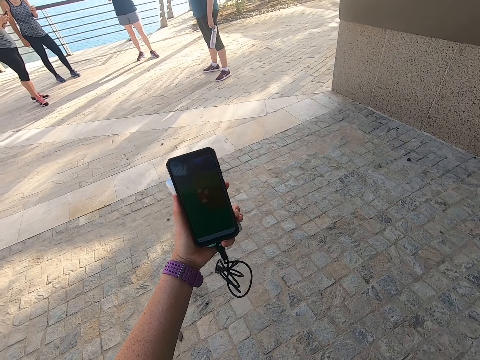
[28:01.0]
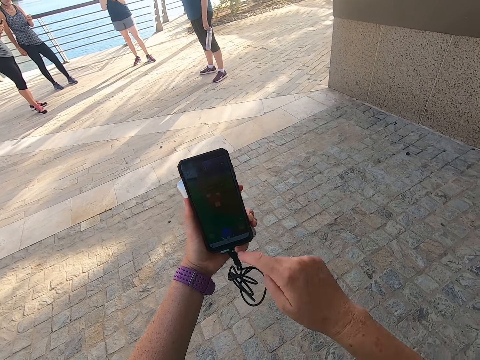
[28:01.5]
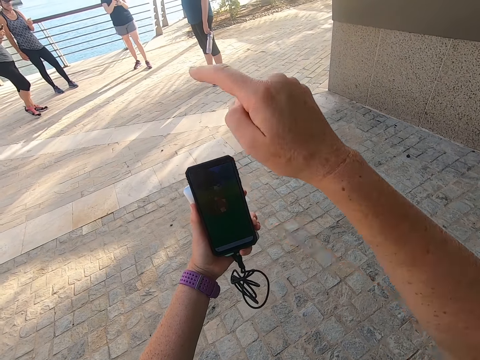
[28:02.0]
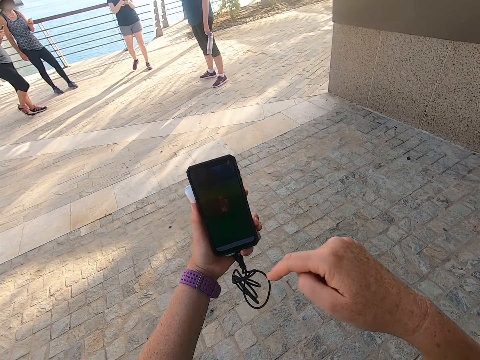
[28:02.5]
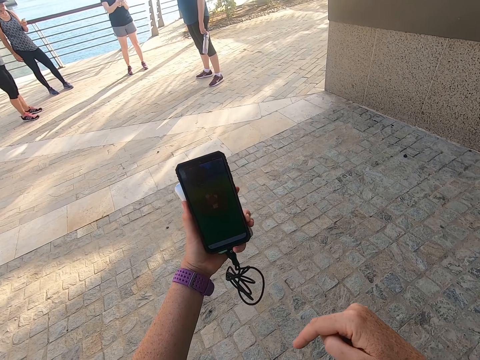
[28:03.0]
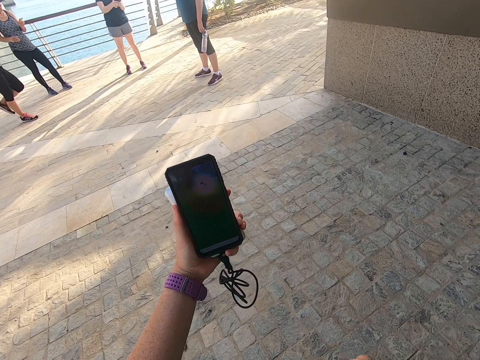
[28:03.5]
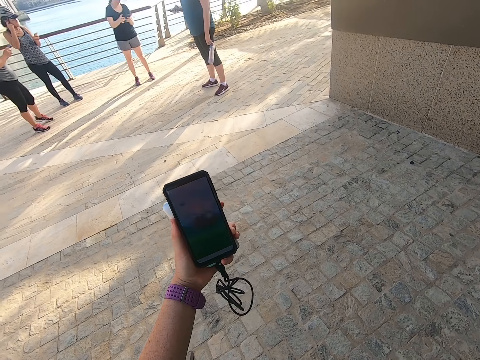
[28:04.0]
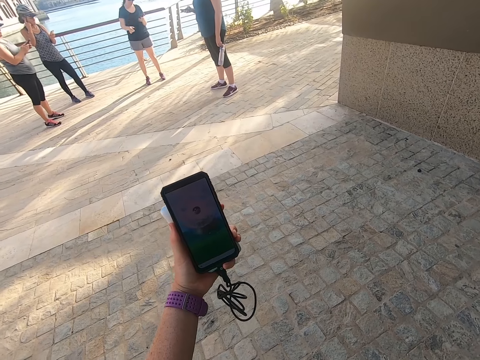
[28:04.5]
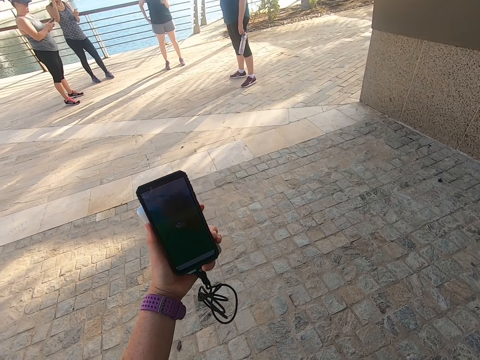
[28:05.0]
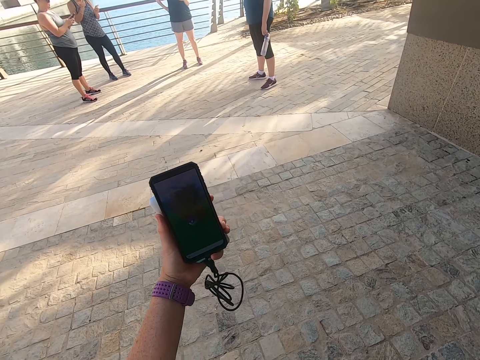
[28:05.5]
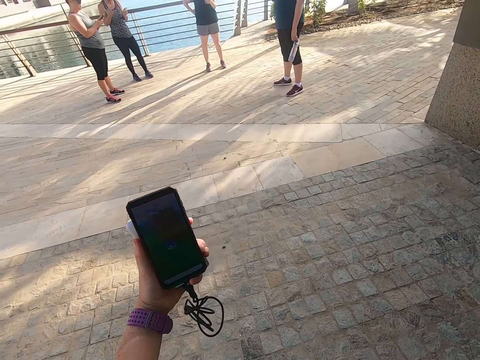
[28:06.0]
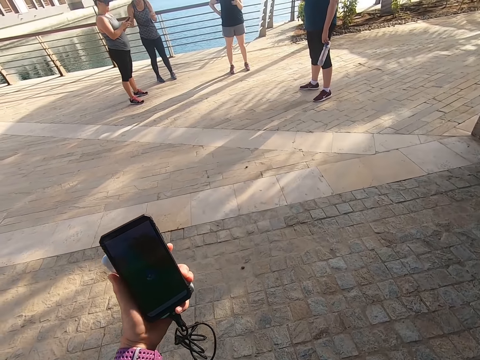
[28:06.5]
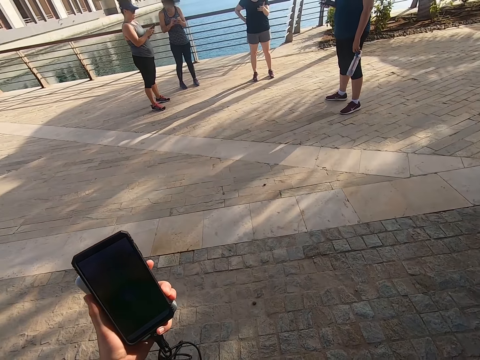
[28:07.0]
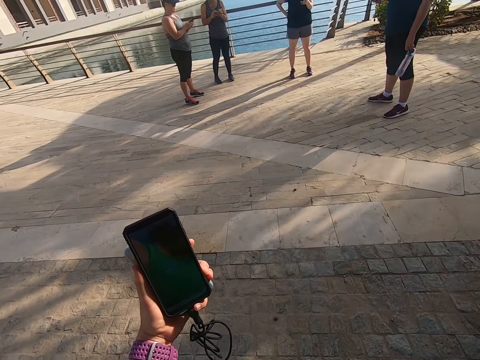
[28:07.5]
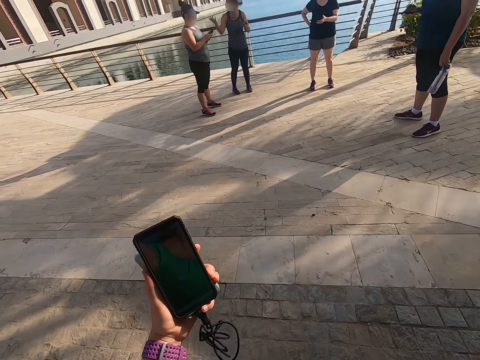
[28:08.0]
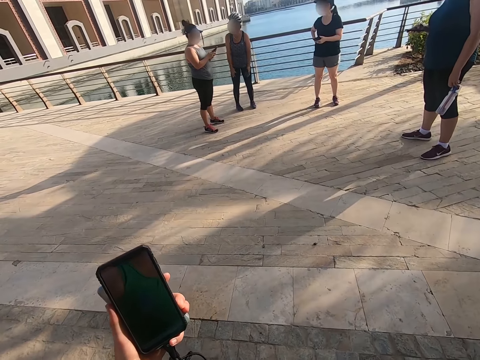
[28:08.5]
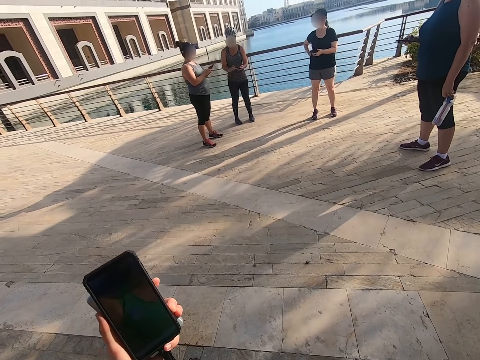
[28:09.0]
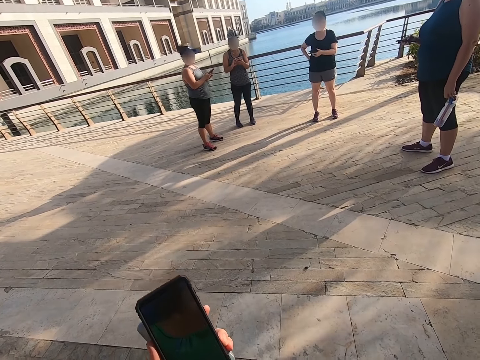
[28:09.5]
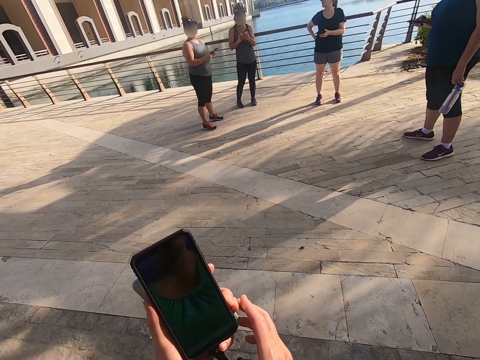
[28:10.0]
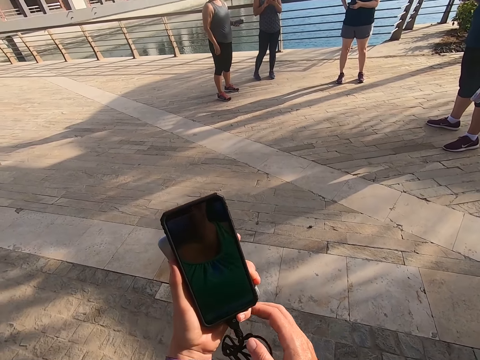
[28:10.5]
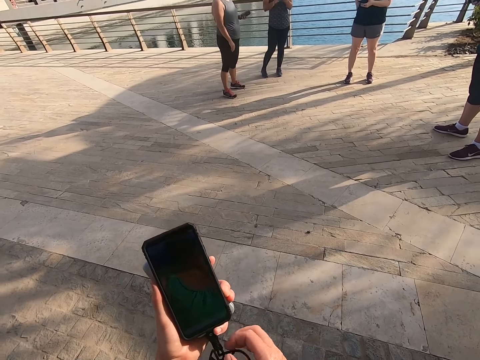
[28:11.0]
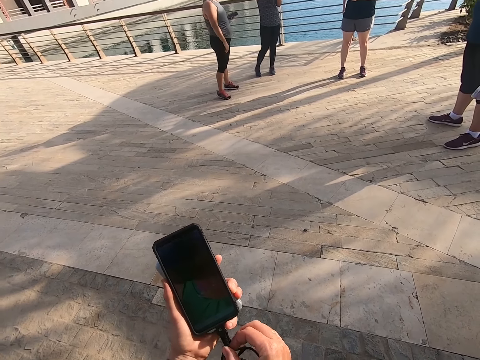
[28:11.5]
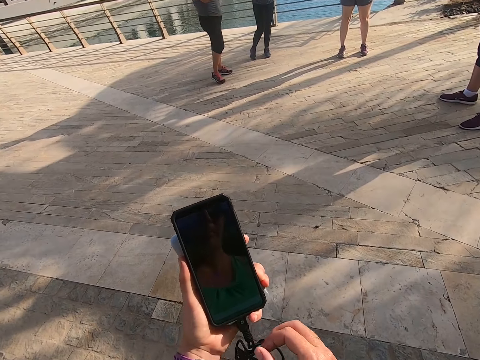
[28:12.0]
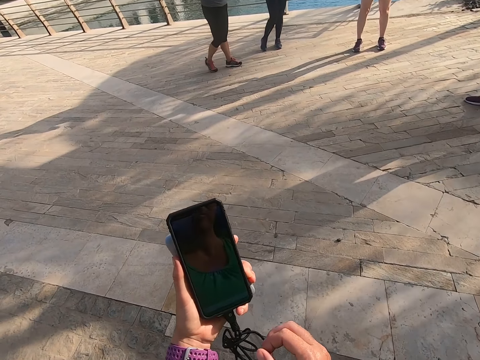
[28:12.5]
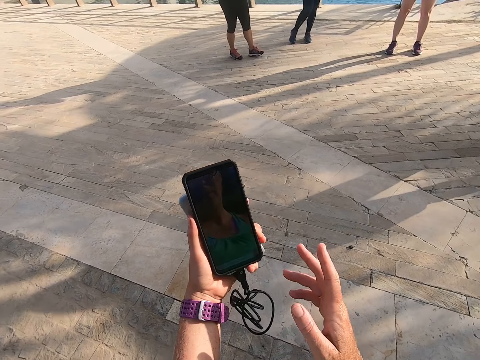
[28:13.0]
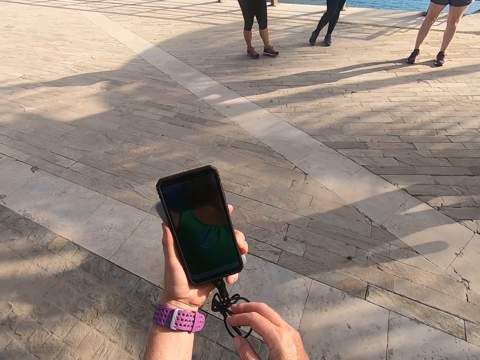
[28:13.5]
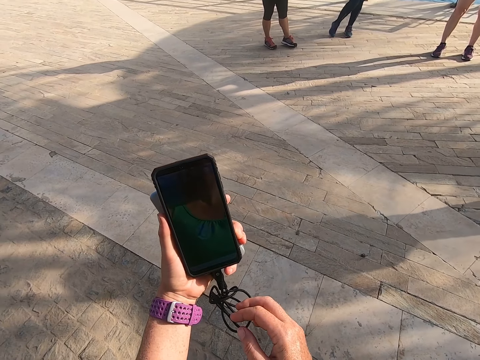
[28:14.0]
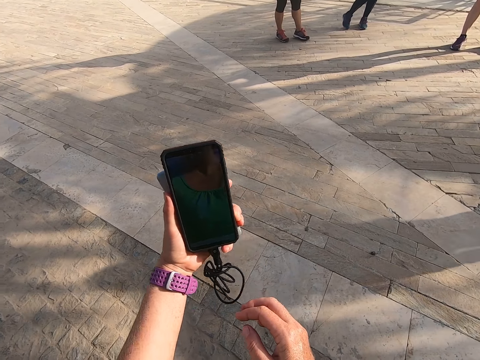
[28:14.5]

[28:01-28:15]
The camera wearer takes a selfie, touches the phone, and takes a selfie. A man scrolls the phone. Another man scrolls the phone. Another man scrolls the phone. Another man looks at the phone. The camera wearer looks at the phone, touches the left hand, and takes a selfie.

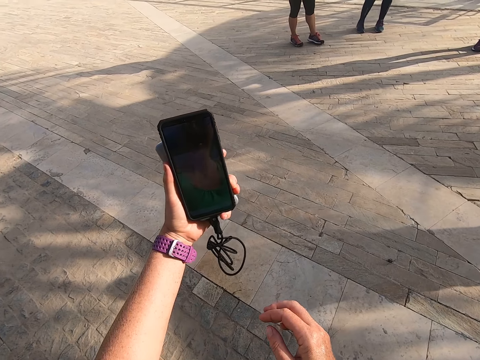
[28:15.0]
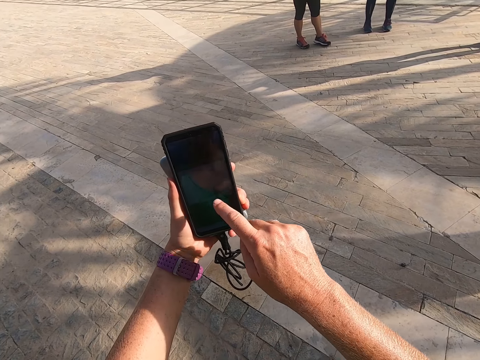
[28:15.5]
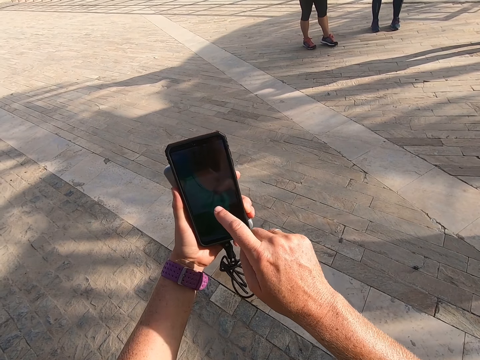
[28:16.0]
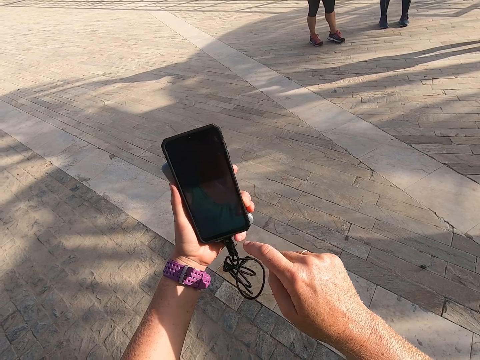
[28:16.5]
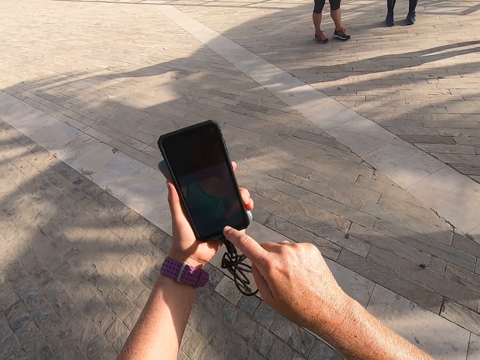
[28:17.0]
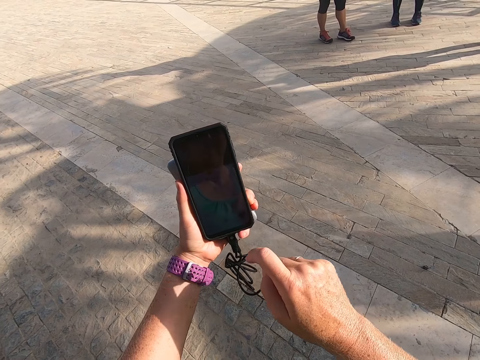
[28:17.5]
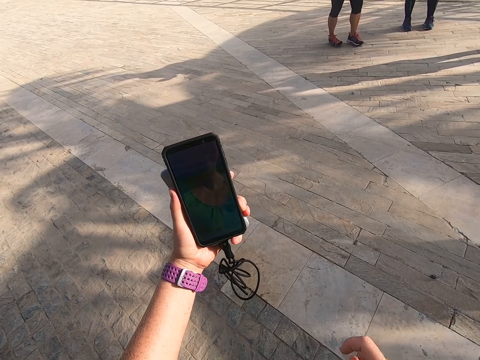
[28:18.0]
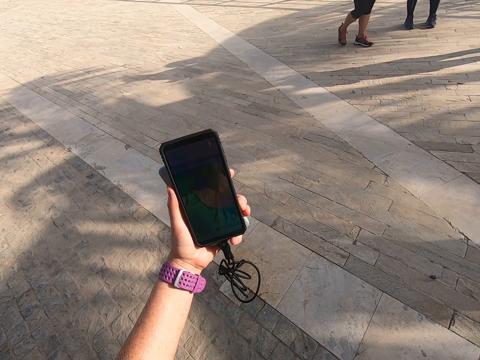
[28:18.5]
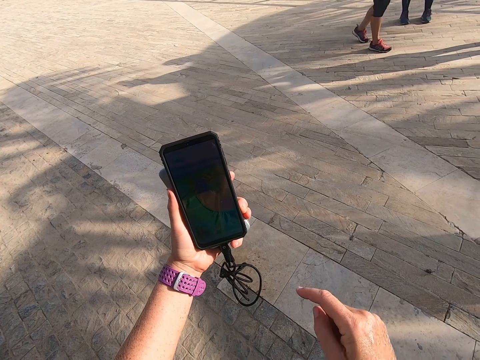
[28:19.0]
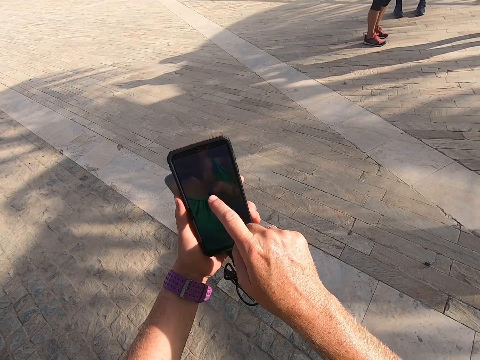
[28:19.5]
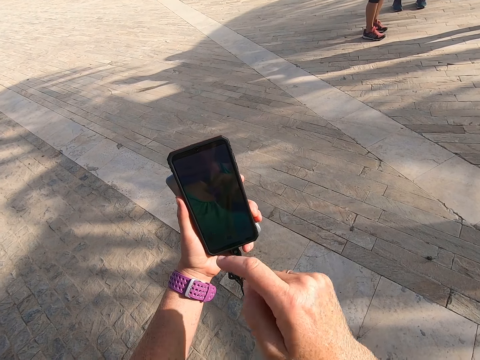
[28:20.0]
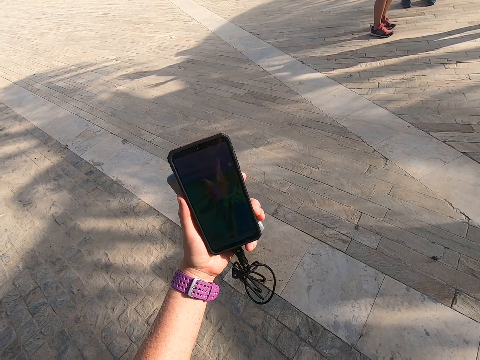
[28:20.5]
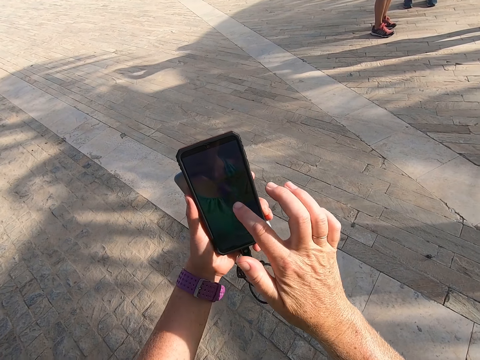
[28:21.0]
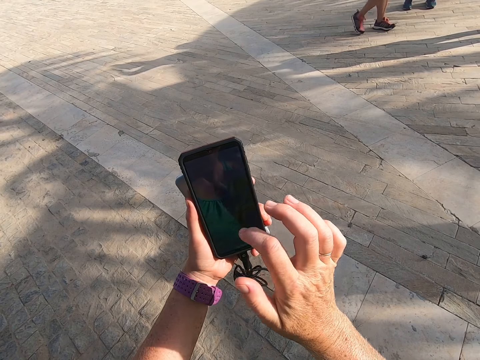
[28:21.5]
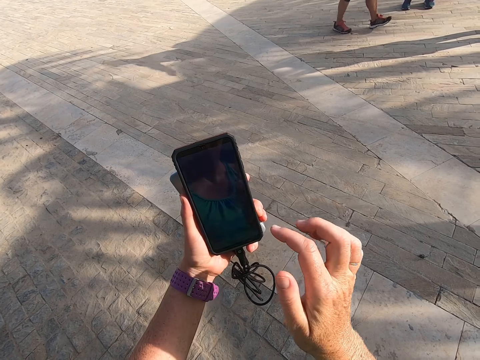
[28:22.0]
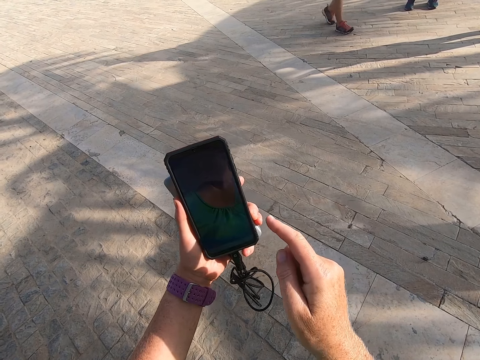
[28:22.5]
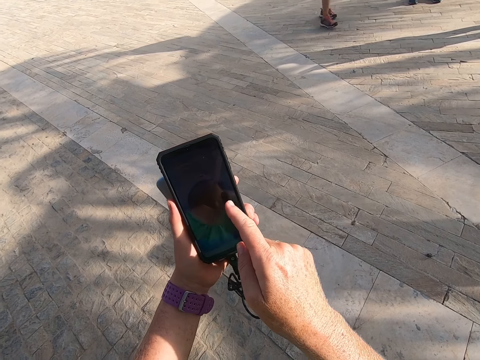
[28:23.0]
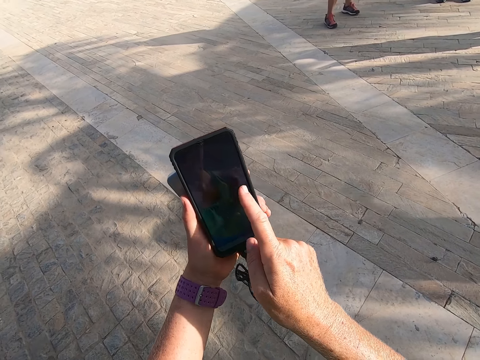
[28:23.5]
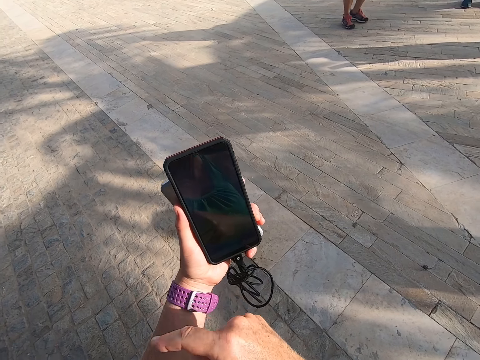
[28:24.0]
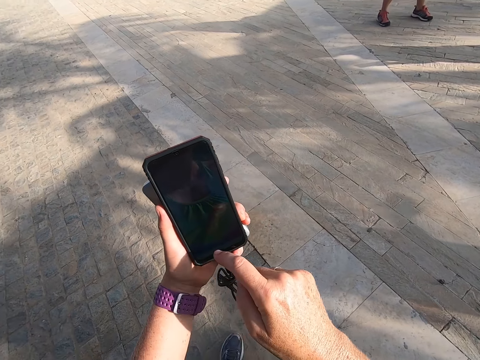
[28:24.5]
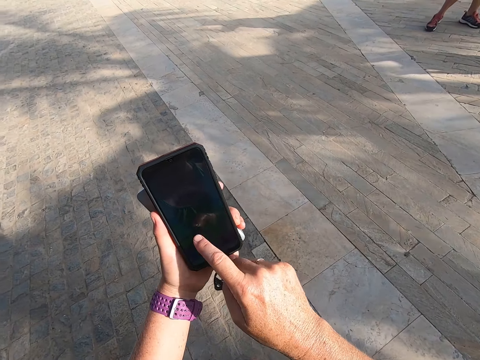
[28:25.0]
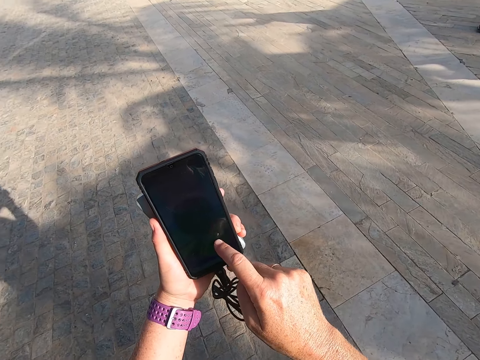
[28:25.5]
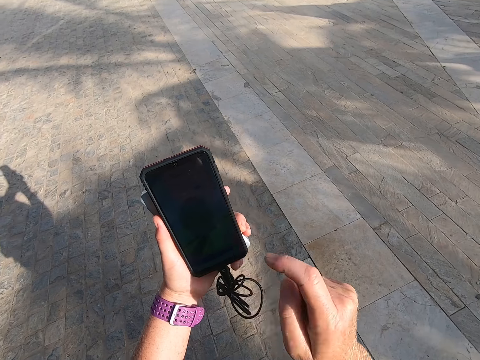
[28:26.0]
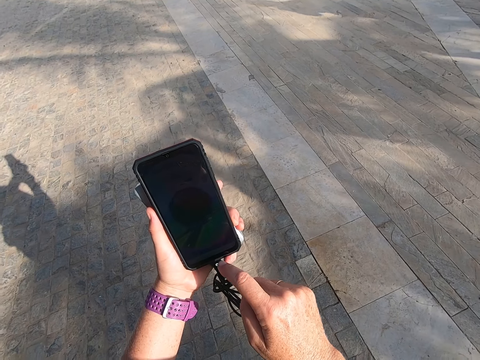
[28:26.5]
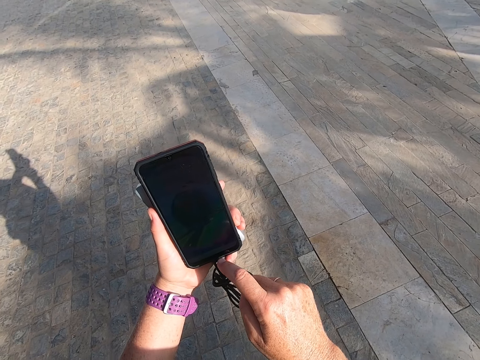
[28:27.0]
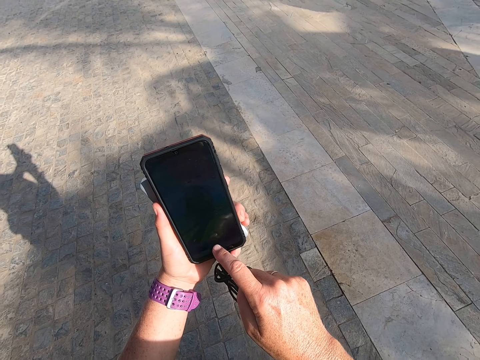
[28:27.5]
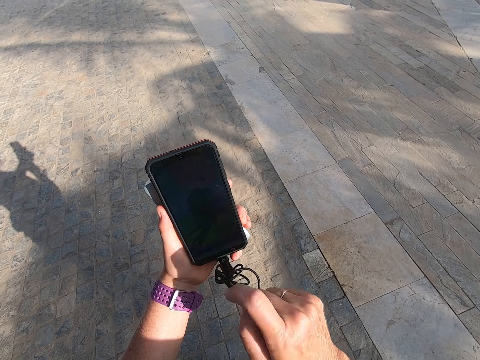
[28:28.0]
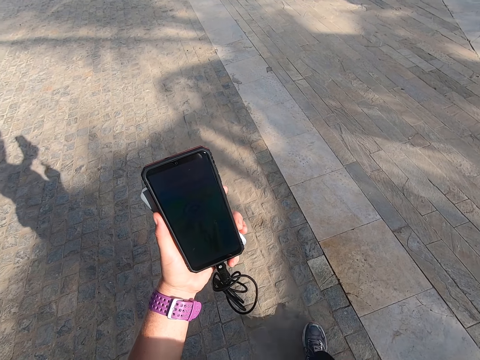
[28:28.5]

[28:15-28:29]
The camera wearer scrolls the phone. They touch the phone. They take a selfie. They touch the phone. They look at the phone. They take a selfie. They scroll the phone. They touch the phone. They take a selfie. They touch the phone.
